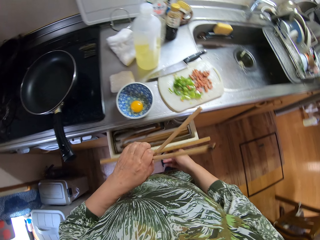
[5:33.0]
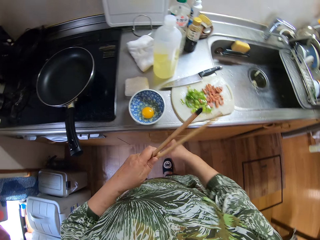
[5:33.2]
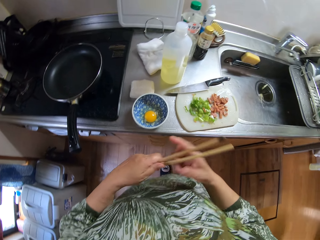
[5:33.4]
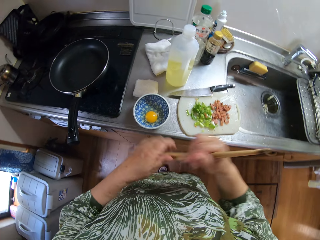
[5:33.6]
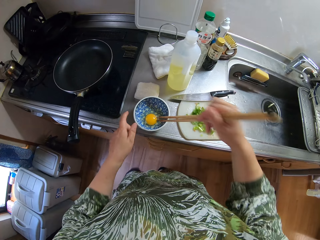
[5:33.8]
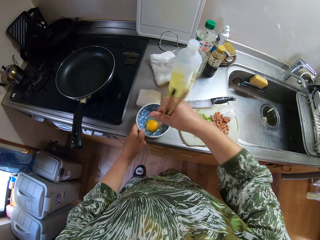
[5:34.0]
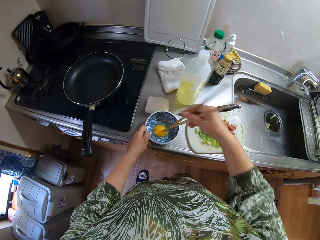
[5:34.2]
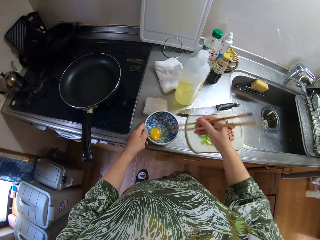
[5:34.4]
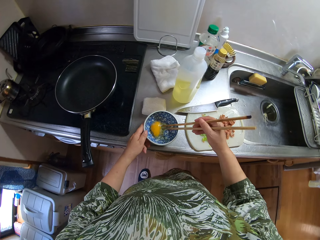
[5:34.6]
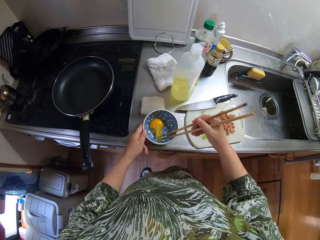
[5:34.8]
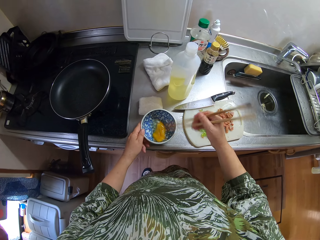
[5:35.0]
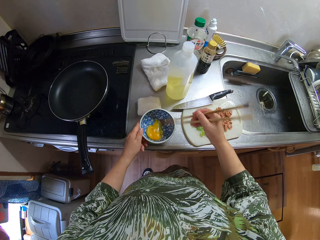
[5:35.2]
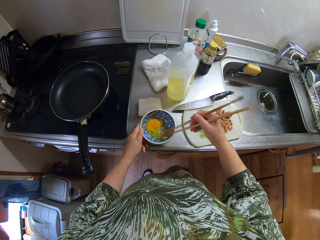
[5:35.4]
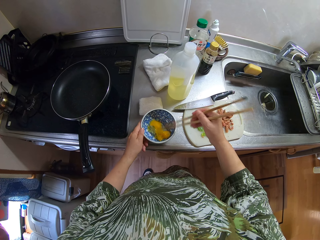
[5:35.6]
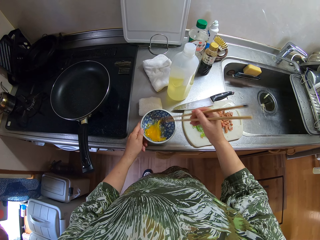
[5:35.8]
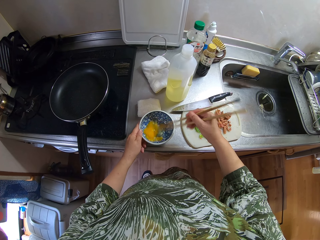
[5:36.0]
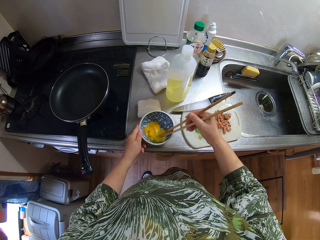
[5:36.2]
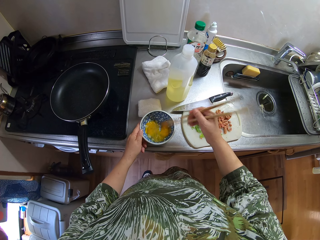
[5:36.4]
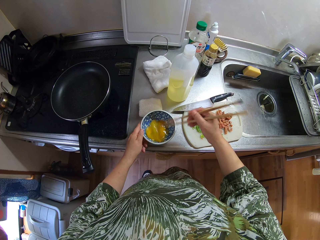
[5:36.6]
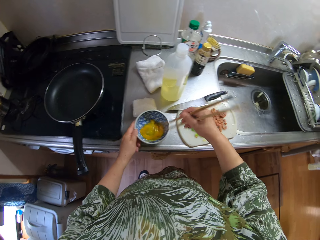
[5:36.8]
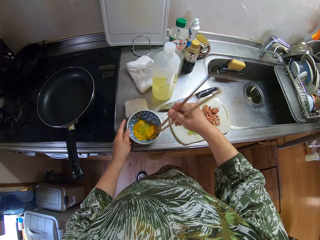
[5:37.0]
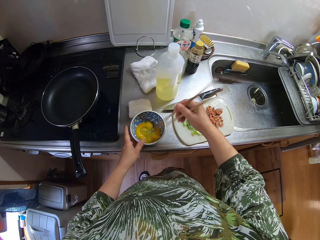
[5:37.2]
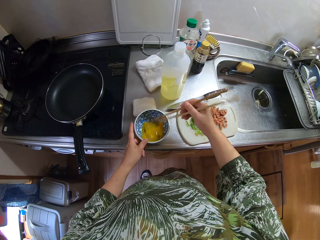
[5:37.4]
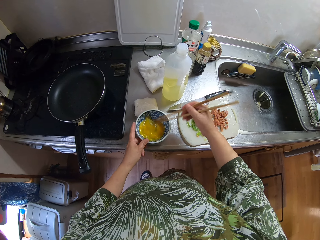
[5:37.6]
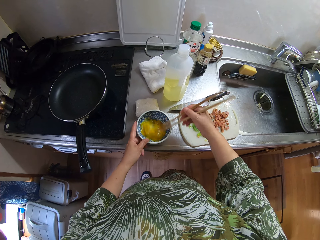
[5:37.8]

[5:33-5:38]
The camera wearer picks up chopsticks. They whisk the egg.

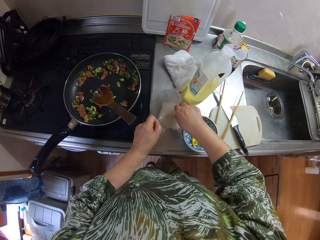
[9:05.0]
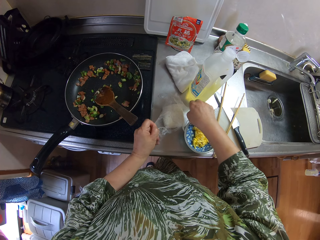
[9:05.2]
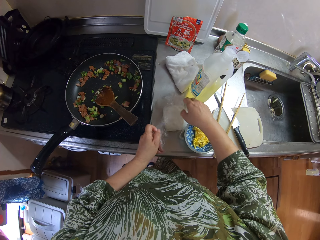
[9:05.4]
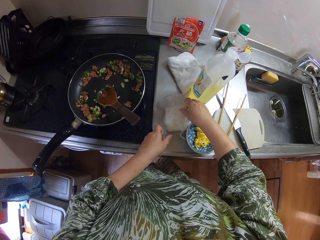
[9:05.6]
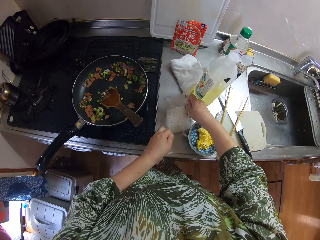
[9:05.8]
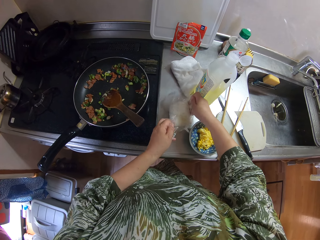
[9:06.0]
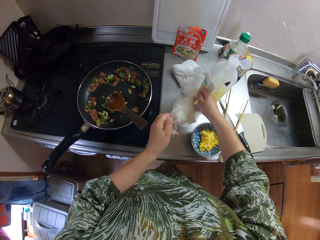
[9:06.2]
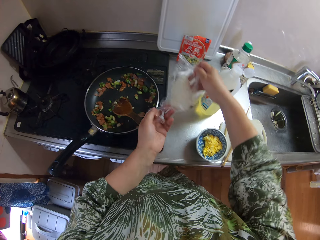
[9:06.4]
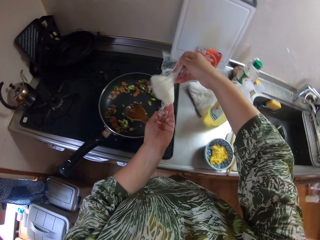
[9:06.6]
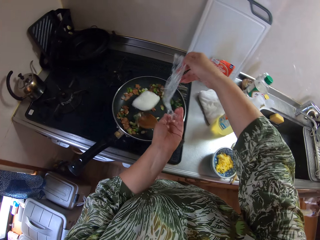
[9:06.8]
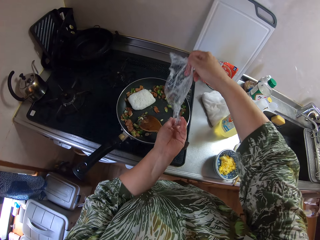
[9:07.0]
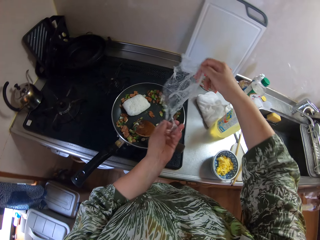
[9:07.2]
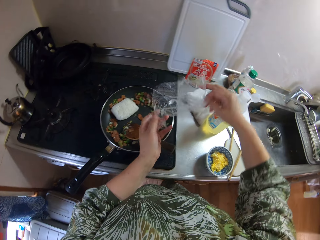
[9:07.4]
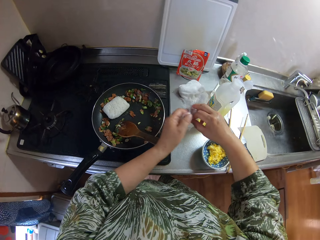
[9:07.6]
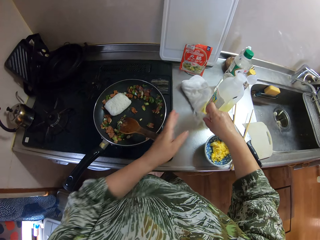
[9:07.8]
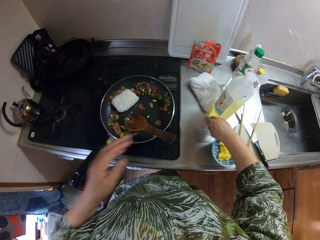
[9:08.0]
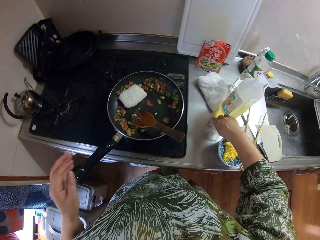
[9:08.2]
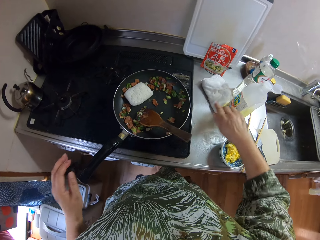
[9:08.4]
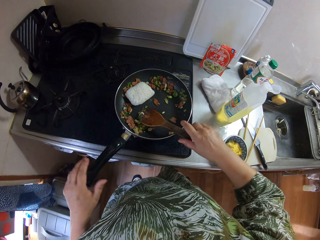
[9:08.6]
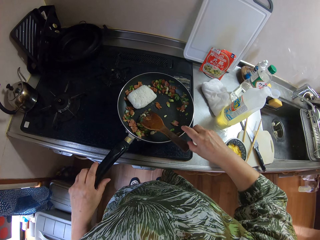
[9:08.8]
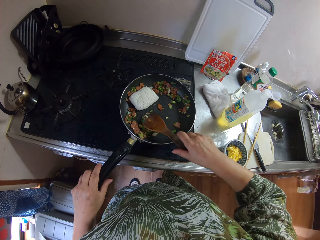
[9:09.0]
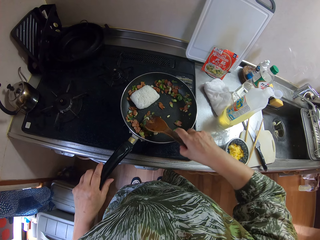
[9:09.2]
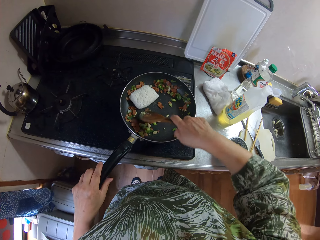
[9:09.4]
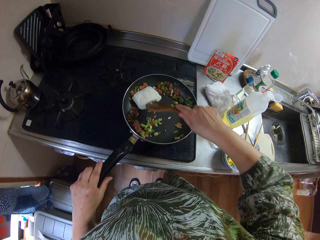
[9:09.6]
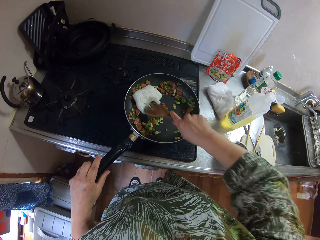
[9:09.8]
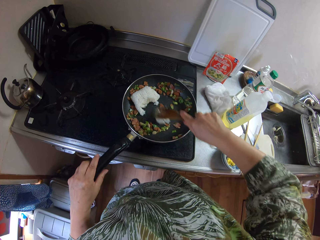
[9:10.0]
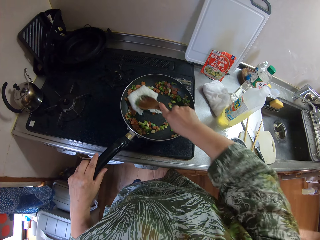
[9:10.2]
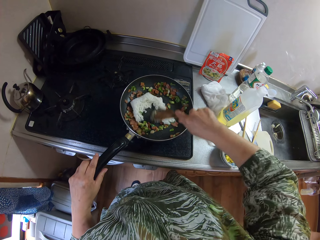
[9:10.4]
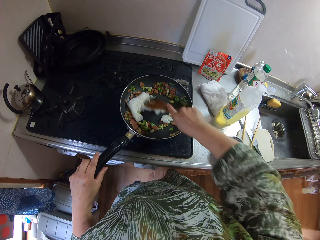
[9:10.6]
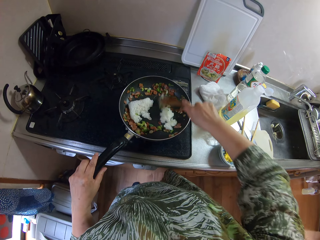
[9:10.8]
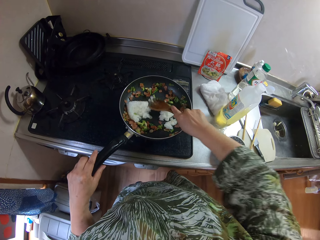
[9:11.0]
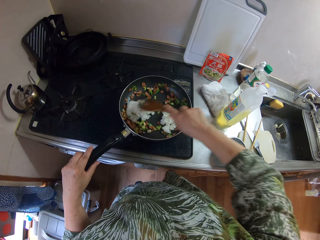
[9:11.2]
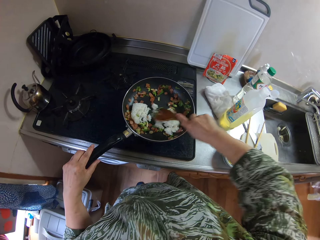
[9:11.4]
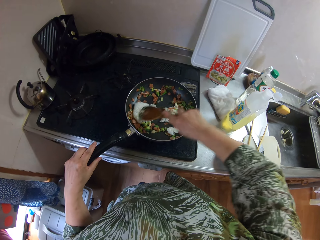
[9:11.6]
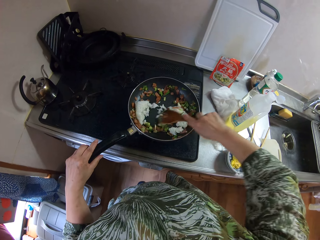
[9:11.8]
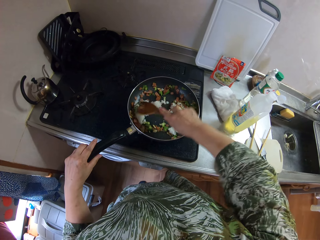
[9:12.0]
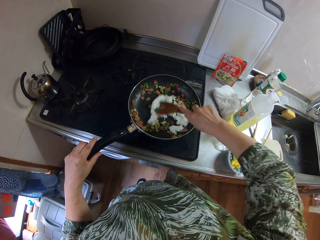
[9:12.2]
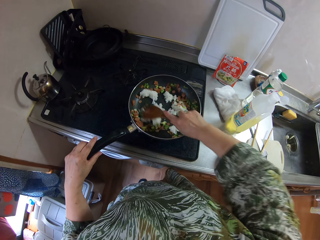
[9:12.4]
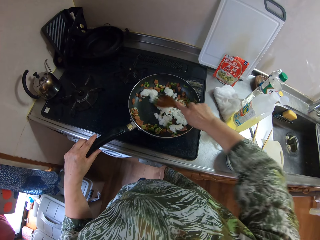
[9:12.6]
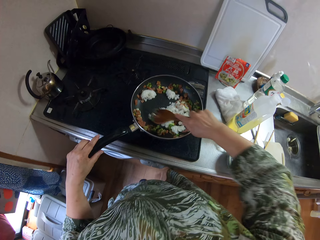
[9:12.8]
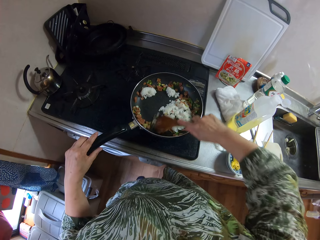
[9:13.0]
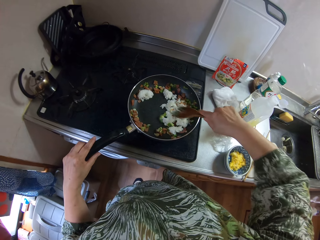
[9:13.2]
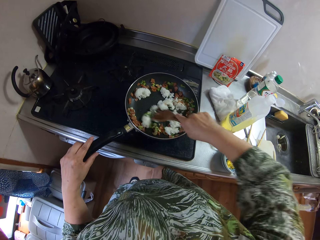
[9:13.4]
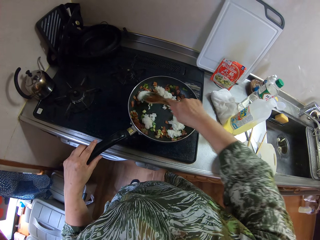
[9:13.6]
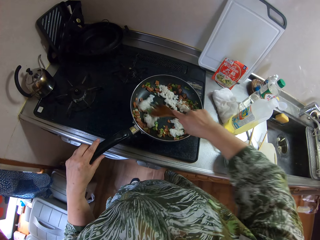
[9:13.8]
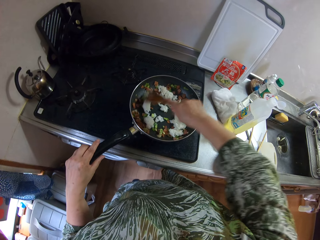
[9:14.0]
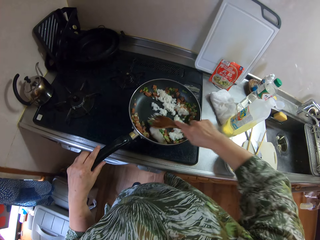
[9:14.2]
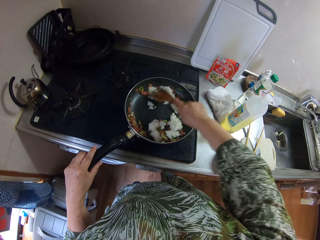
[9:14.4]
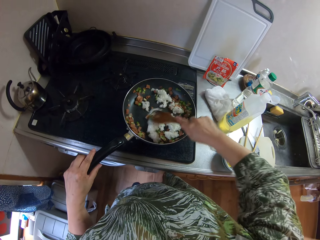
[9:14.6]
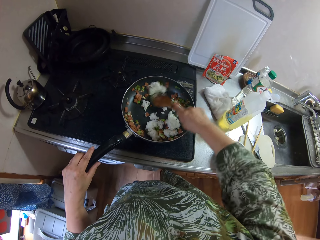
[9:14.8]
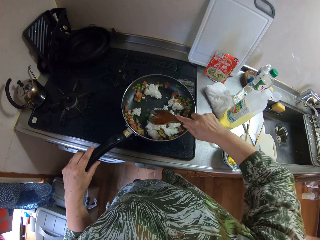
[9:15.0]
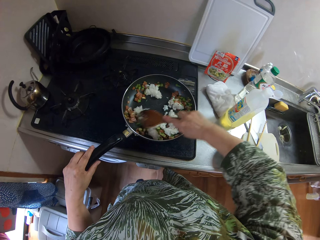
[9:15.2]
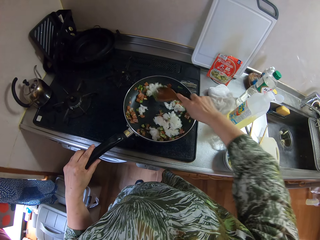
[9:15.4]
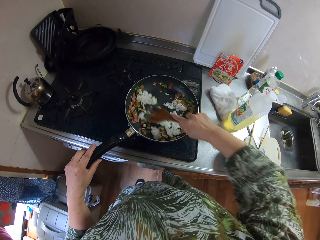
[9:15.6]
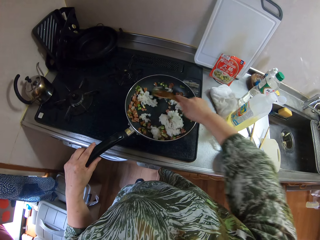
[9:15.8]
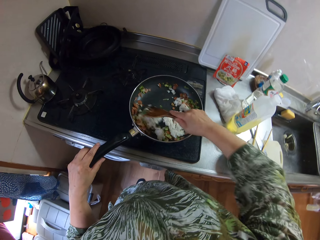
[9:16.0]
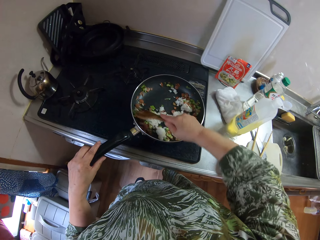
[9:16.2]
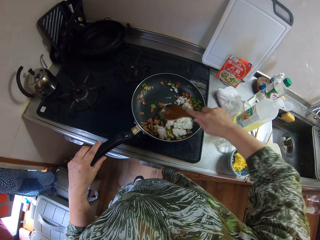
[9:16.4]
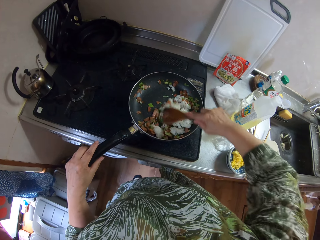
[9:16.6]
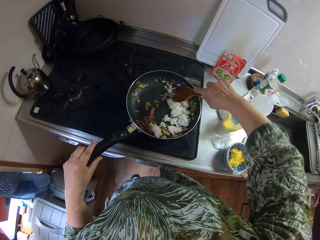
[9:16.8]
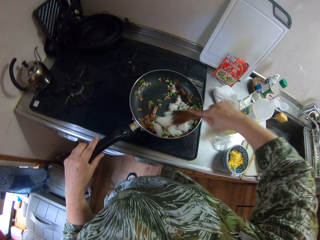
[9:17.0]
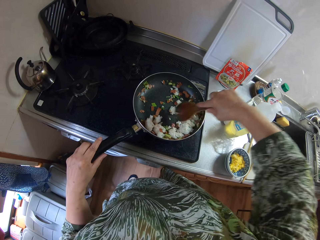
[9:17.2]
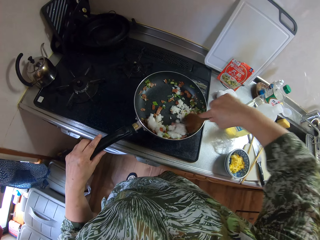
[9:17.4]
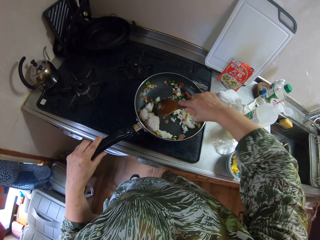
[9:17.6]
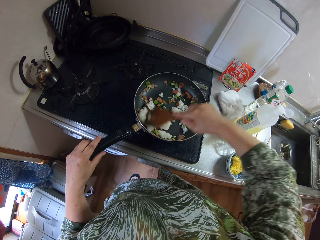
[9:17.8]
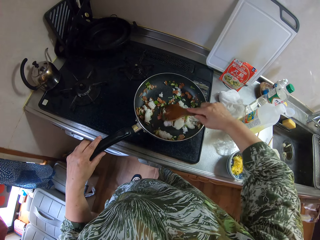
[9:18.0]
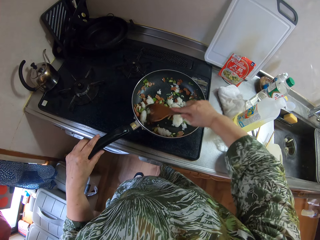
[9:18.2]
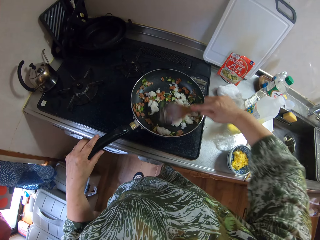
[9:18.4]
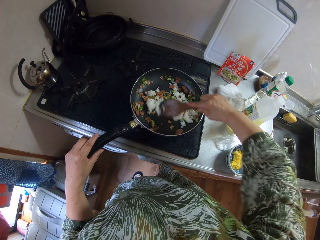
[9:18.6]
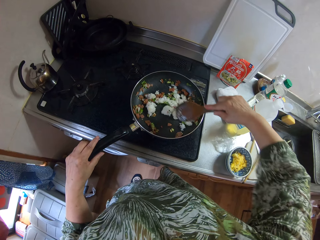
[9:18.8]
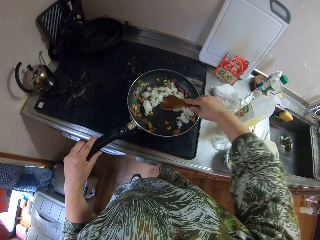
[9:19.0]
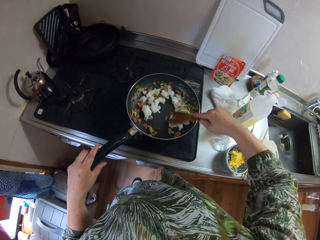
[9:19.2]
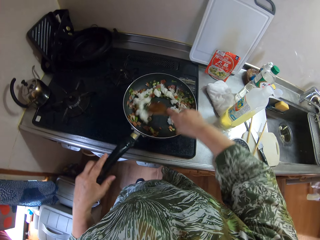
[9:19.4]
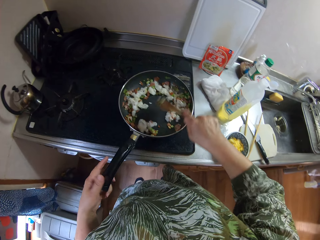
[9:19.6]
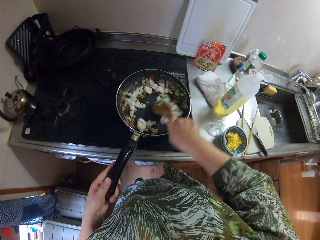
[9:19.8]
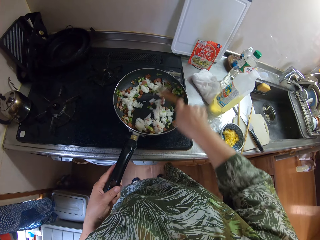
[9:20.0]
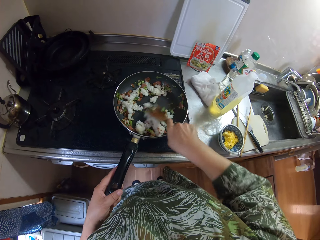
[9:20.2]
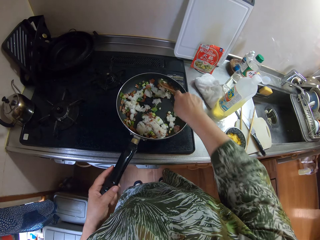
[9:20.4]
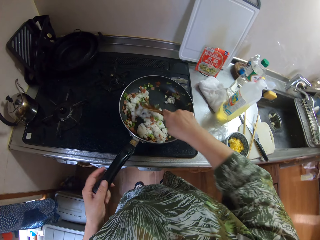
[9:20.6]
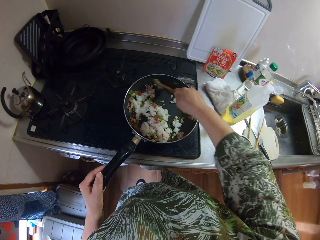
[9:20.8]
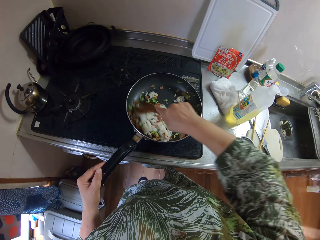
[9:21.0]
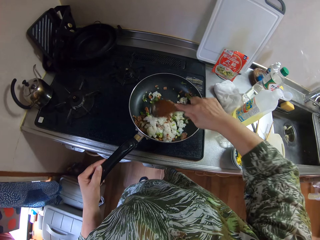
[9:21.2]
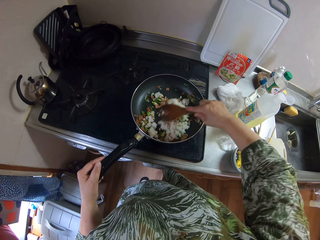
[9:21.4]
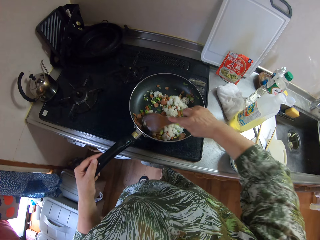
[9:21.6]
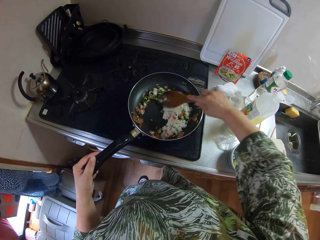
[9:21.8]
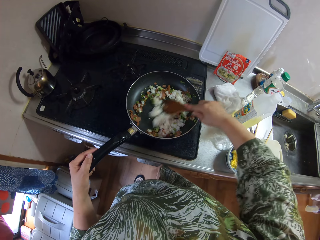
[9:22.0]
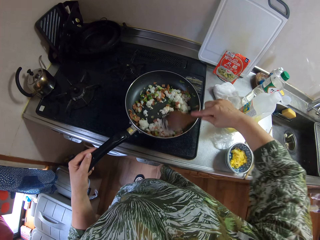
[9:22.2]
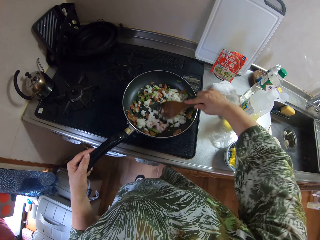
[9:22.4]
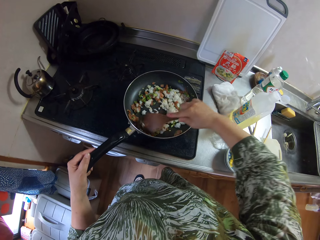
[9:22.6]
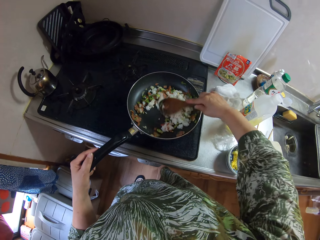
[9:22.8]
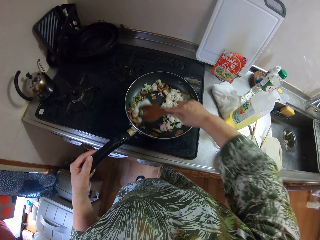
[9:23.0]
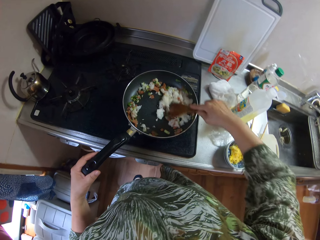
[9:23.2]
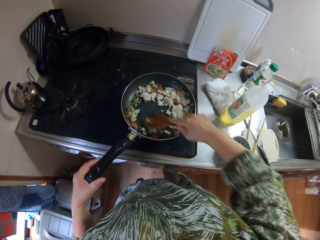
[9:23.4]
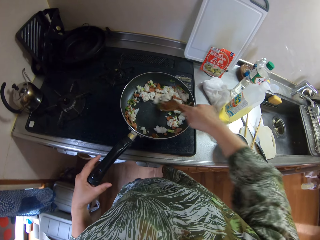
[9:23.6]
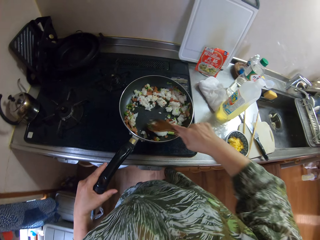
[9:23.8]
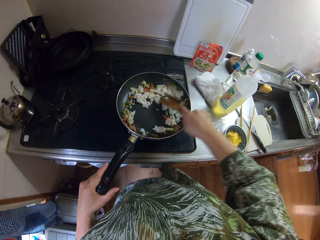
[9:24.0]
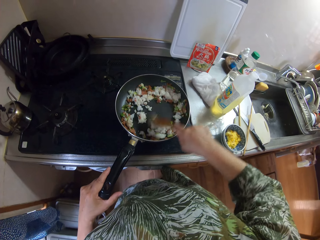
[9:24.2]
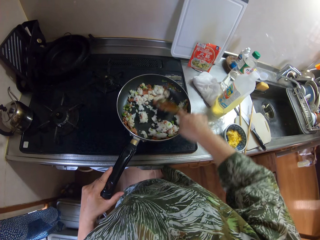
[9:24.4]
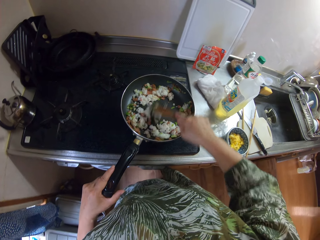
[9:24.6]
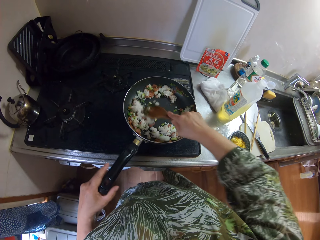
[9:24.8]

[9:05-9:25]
The camera wearer pours the pack into the pan. They place the paper next to the cooking oil. They hold the handle and the wooden spoon. They crash something. They stir the ingredients in the pan.
